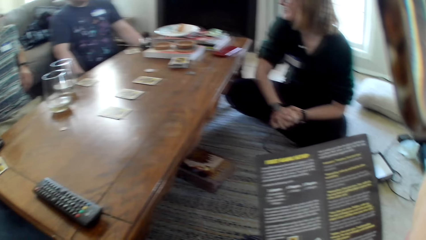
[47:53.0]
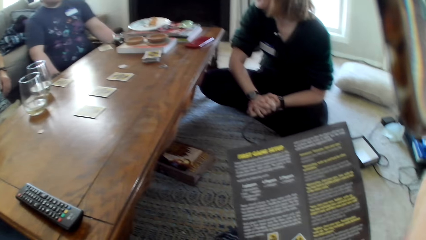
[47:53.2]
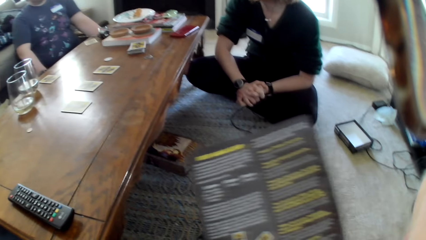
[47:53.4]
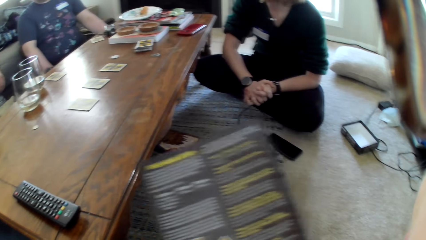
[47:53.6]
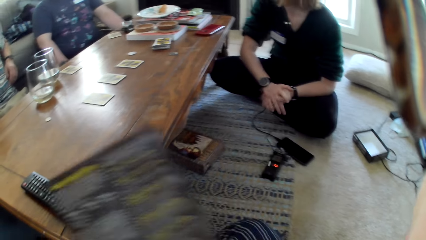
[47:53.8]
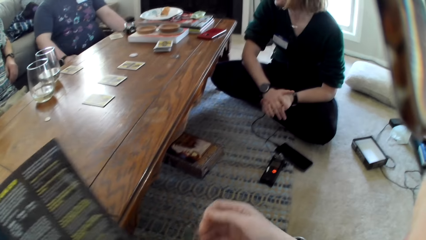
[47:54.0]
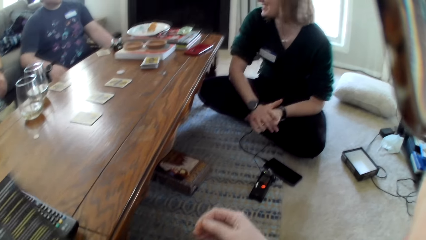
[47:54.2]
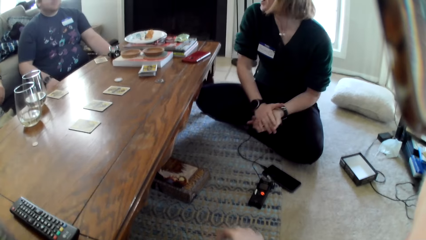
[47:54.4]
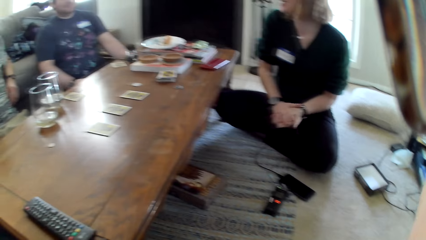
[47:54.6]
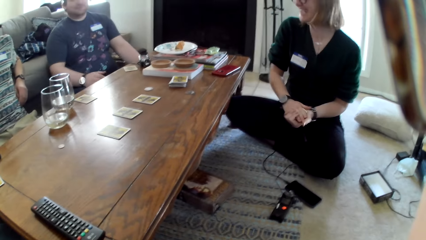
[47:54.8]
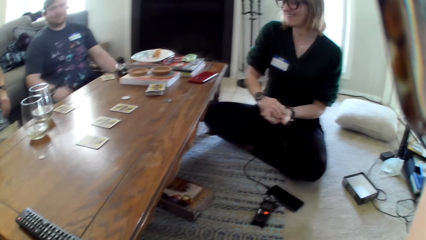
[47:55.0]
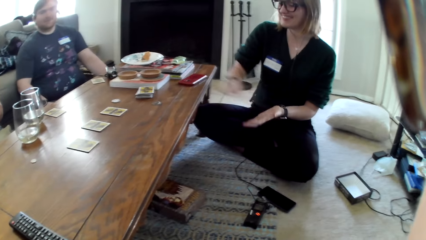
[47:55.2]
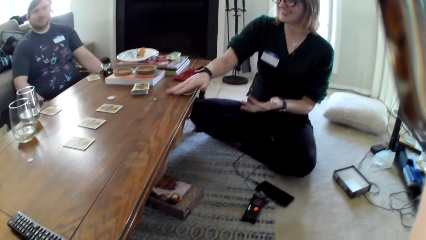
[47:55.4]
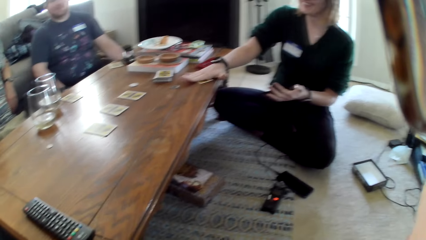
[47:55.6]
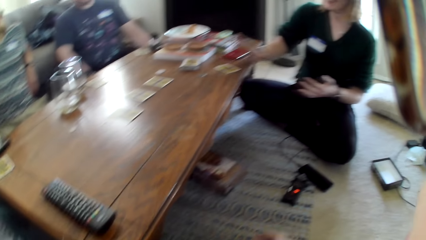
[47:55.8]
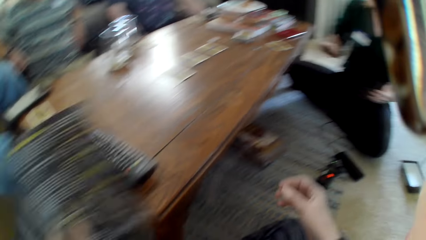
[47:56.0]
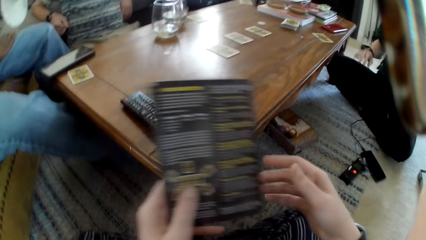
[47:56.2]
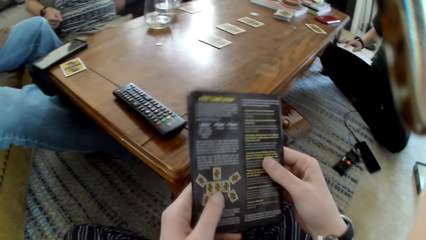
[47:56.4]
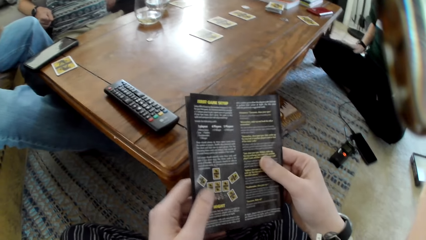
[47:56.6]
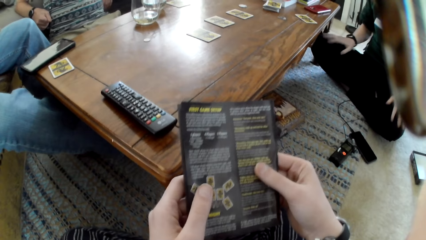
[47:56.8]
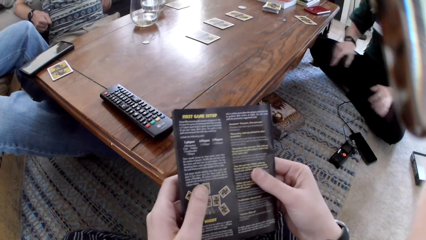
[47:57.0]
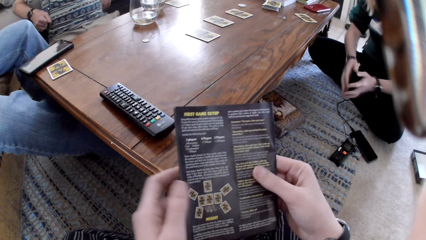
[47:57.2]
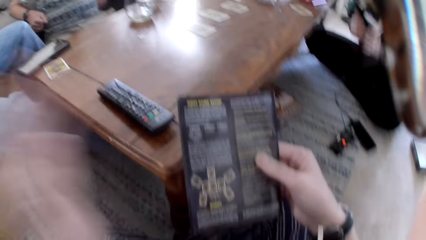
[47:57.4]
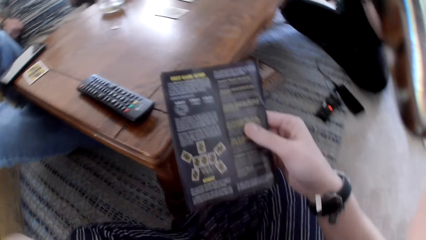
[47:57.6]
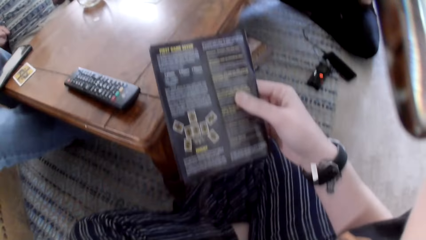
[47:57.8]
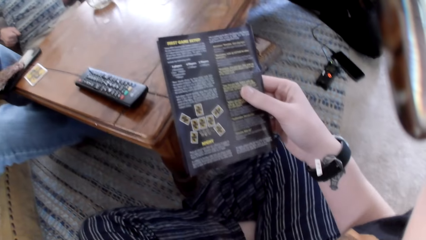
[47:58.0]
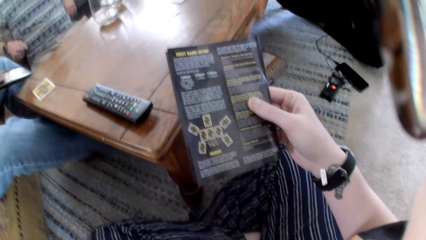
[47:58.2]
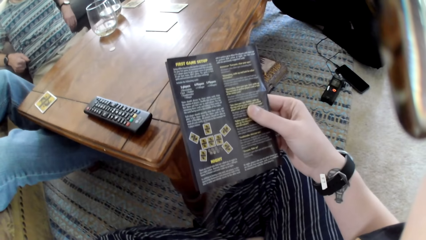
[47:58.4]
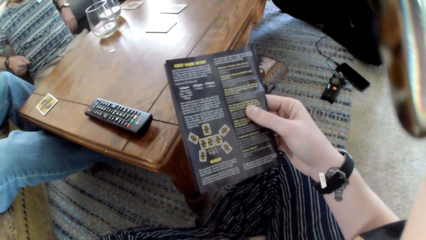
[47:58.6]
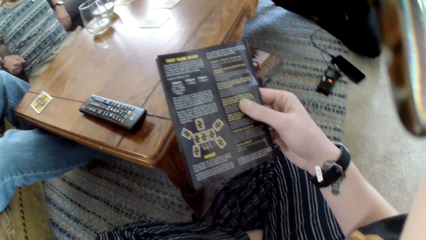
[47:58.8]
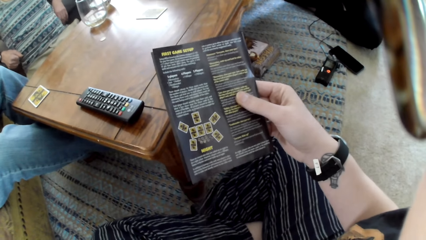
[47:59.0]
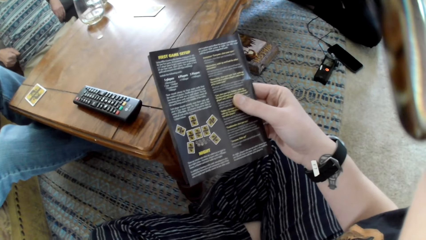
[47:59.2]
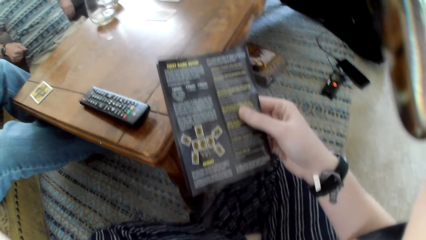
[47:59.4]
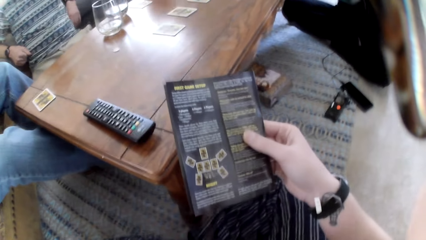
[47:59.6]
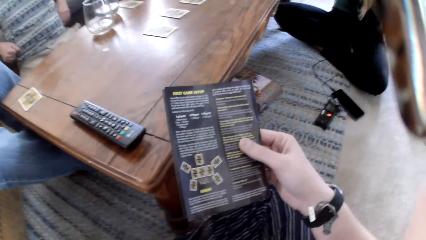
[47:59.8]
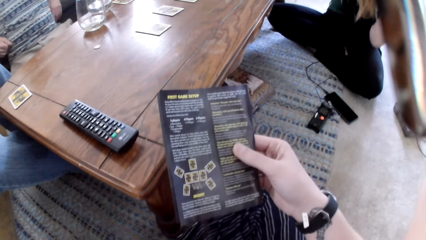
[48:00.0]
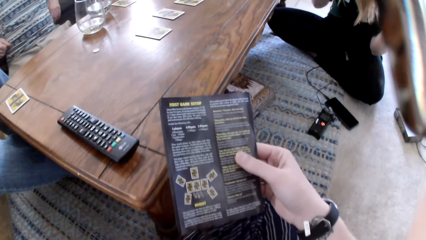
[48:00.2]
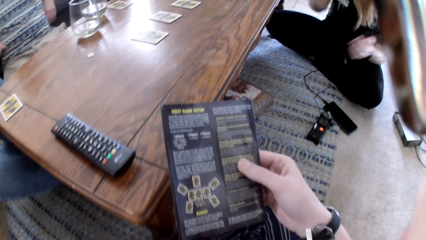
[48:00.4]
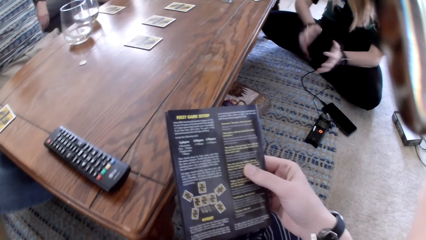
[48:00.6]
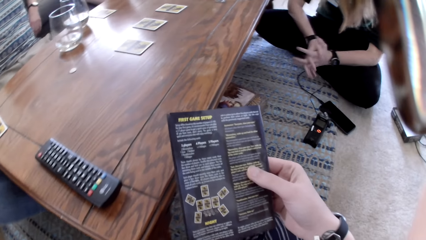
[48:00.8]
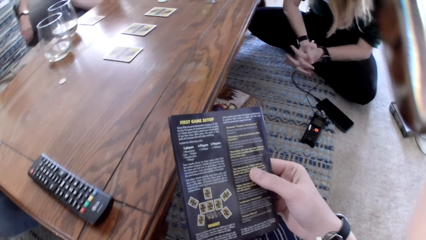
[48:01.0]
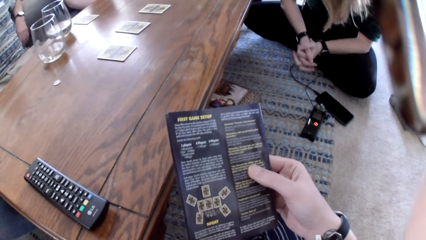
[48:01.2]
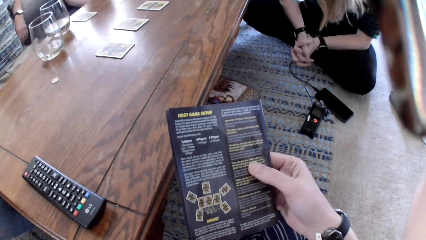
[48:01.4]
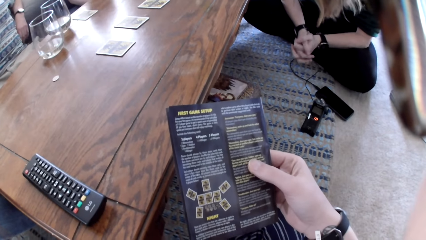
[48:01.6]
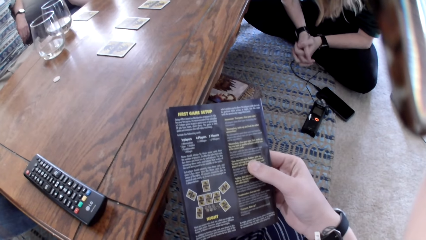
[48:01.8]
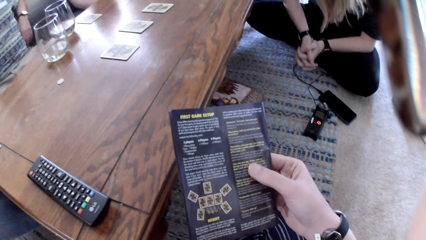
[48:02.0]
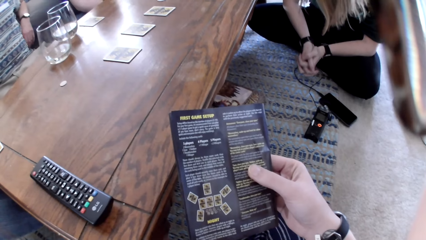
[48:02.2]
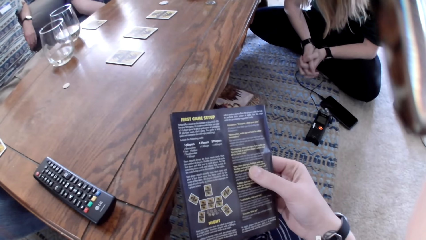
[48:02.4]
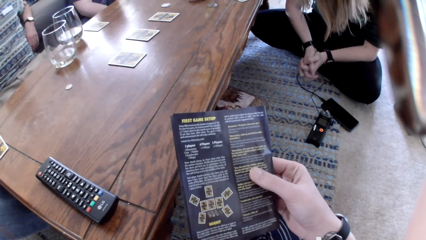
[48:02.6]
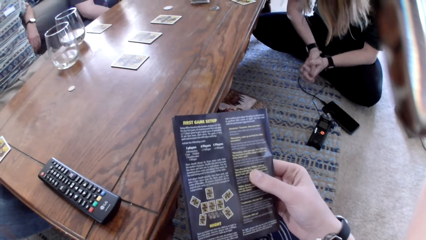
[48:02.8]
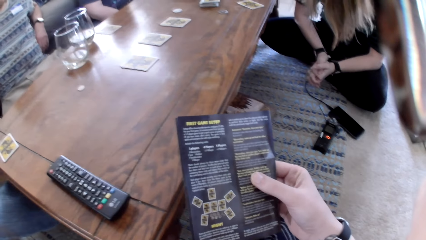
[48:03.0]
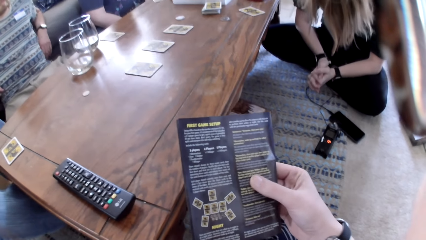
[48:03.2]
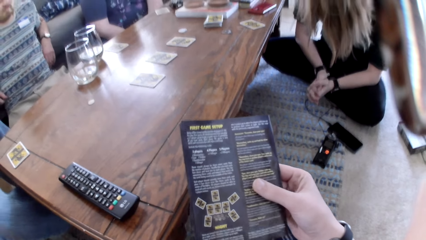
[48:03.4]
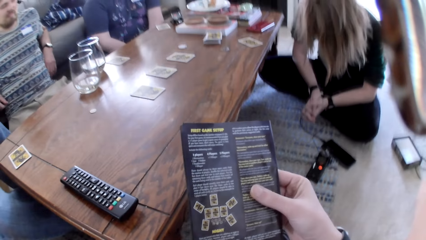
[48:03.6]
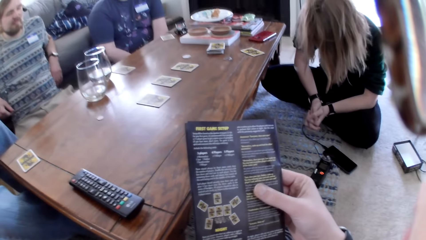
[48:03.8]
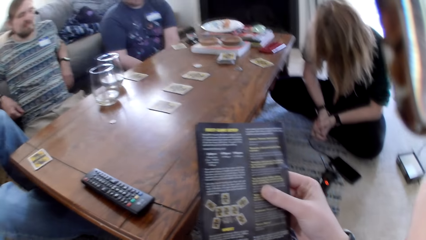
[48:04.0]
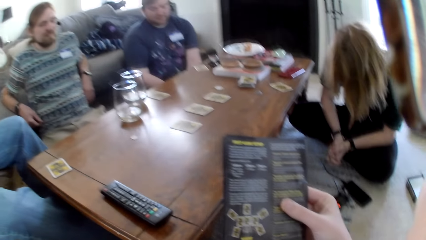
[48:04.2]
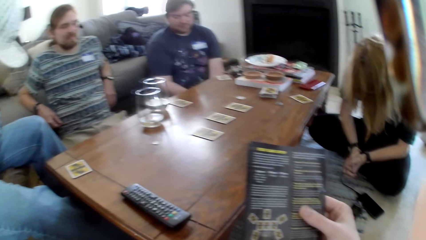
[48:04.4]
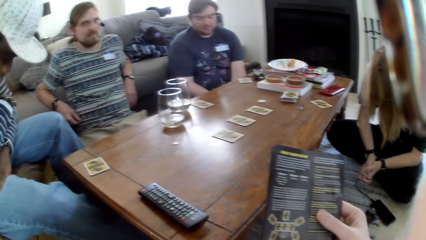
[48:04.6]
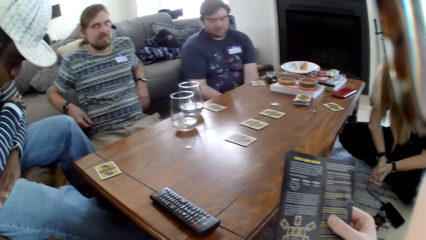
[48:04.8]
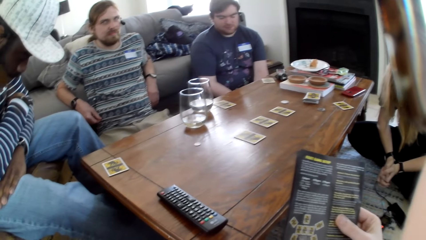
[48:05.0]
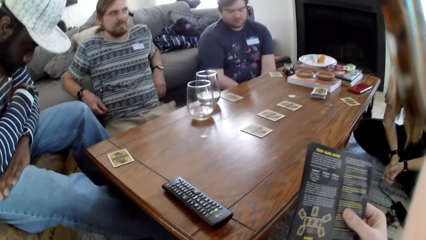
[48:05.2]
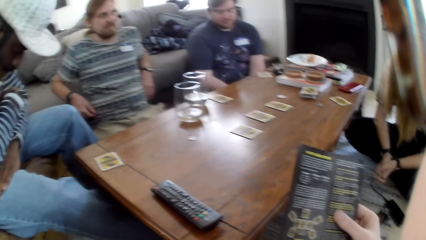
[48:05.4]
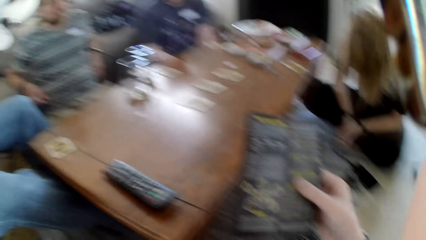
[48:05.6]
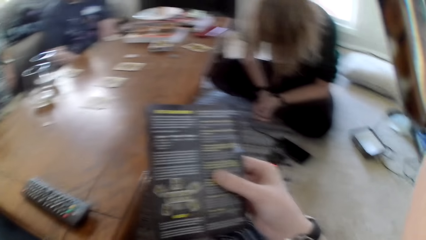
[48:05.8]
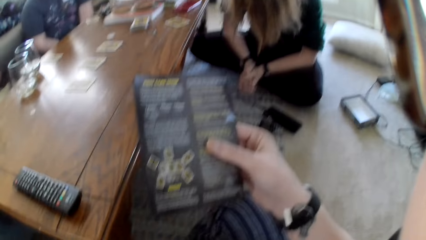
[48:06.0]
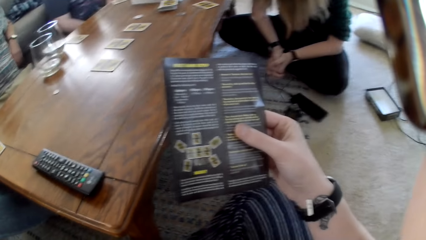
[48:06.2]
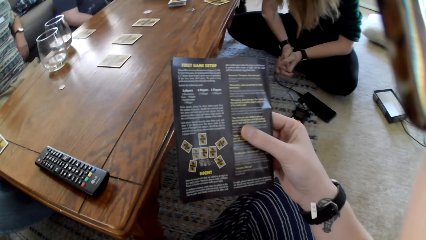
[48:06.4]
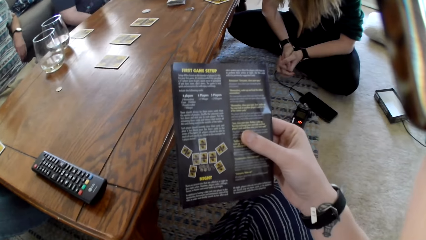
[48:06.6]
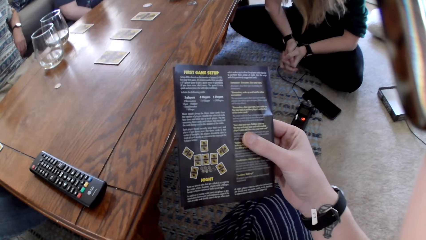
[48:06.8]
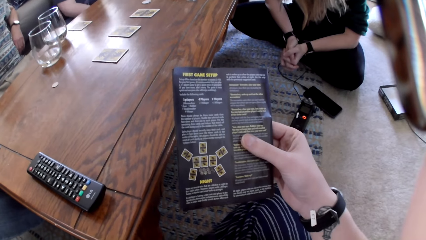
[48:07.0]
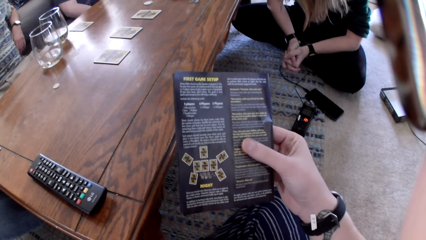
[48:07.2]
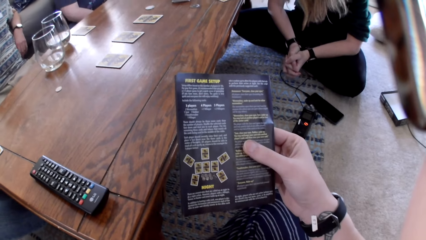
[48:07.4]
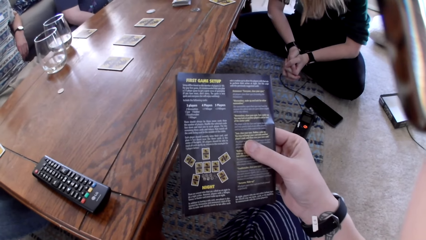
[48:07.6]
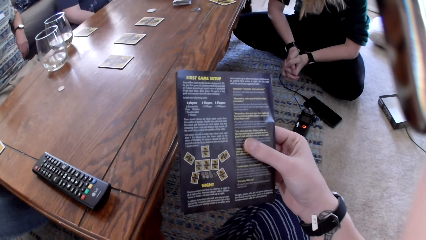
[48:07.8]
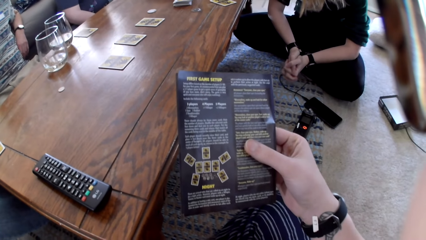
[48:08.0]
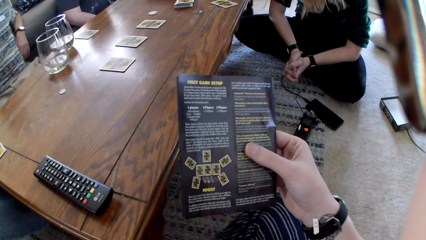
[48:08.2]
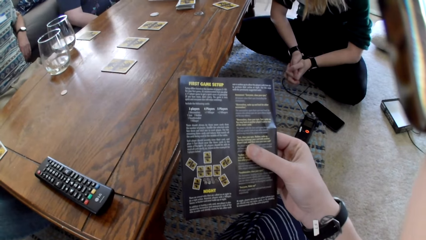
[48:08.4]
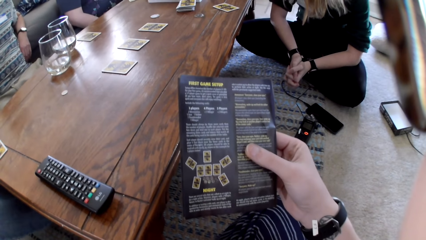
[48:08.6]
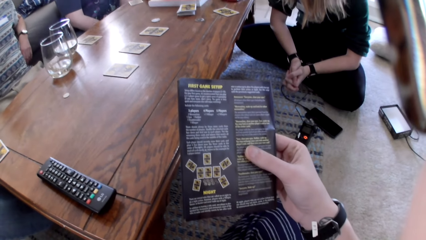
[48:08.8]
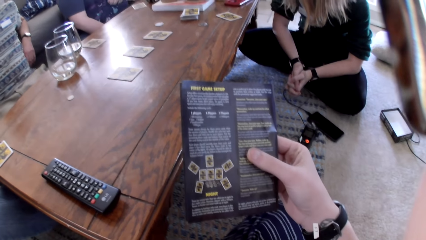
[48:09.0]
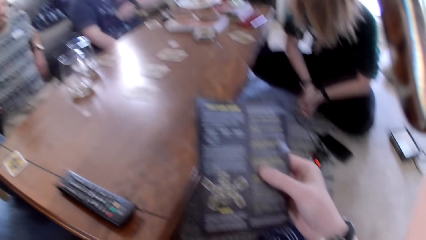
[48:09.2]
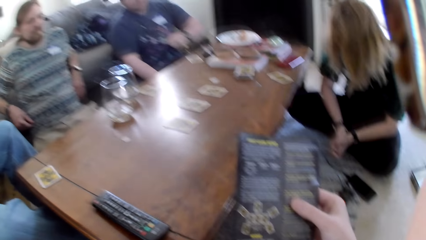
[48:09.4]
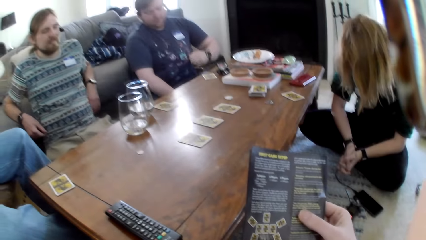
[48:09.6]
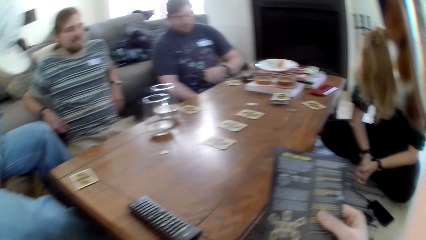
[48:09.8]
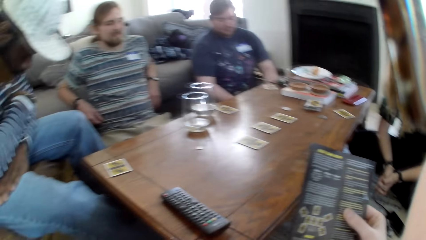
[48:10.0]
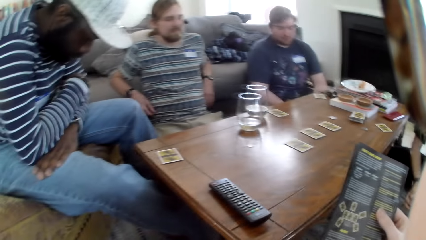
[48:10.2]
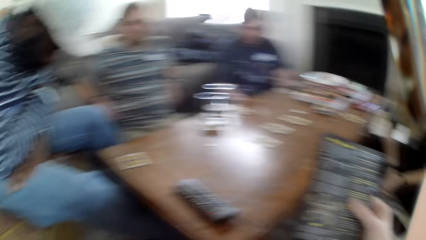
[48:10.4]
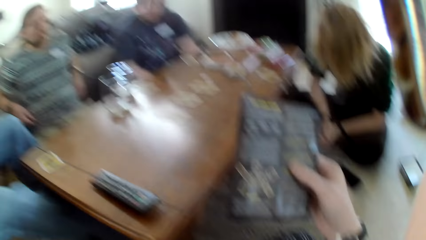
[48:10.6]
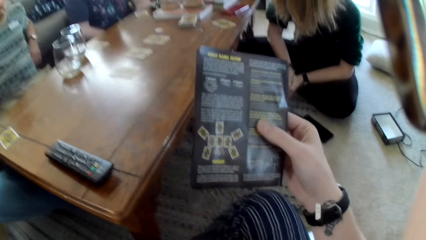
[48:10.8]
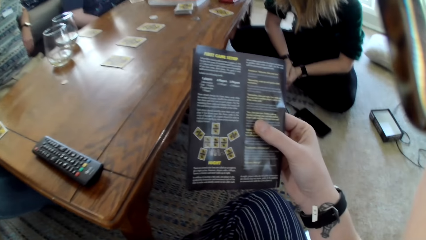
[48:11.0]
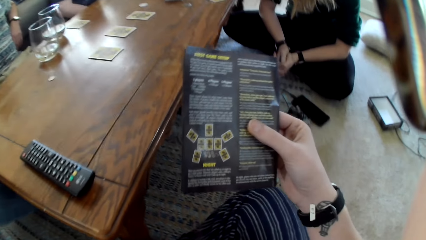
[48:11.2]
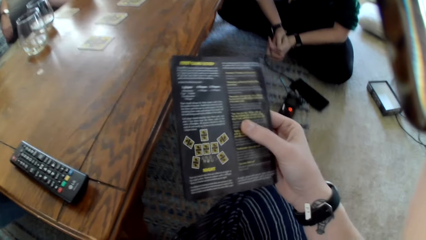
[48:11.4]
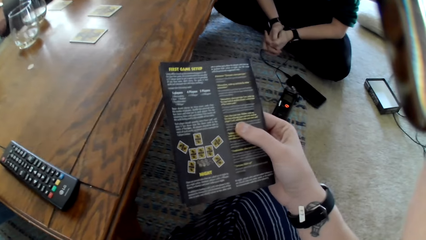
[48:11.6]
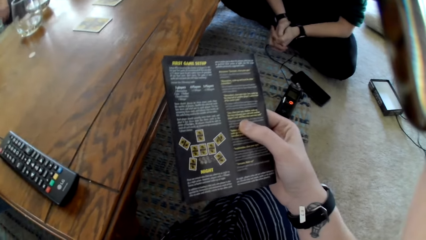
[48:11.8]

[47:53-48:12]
A person places a card on the table. A woman taps on the table. A man picks up a phone from the table. The camera wearer holds the book firmly.
